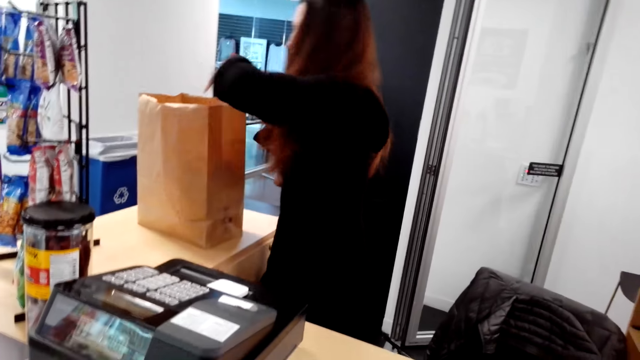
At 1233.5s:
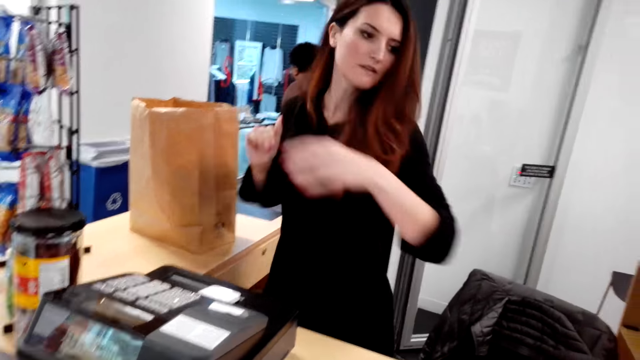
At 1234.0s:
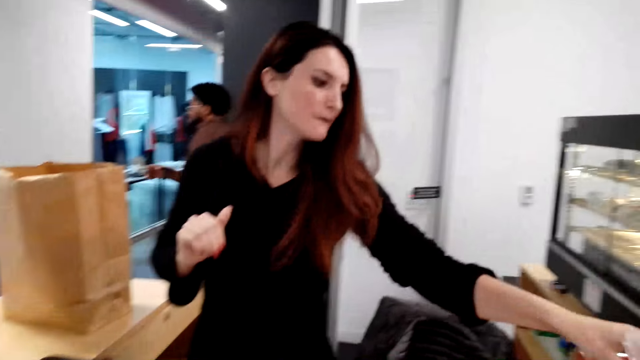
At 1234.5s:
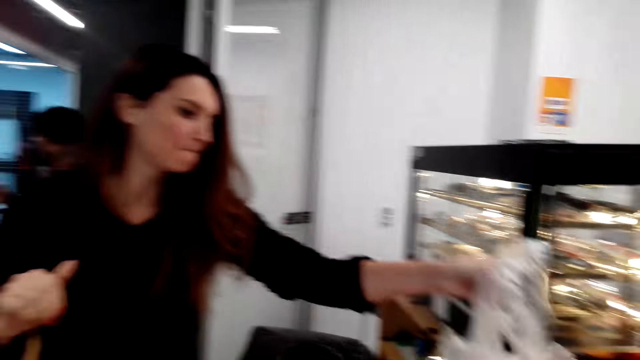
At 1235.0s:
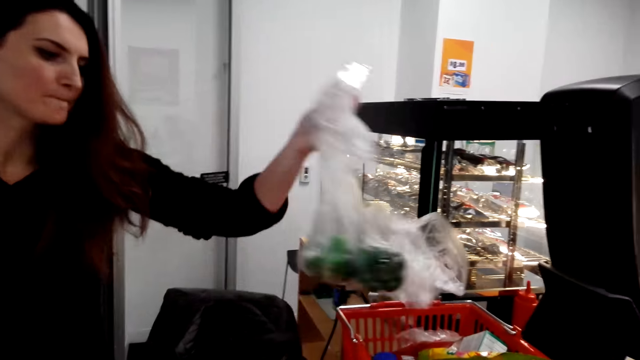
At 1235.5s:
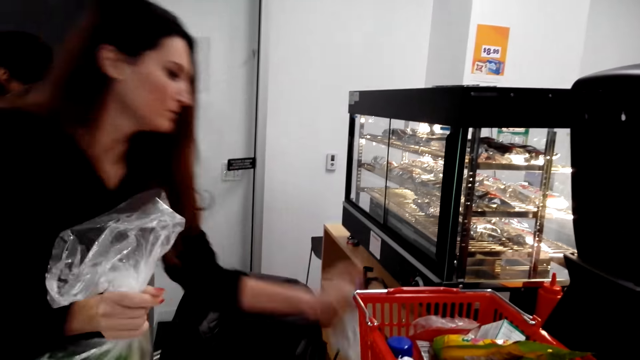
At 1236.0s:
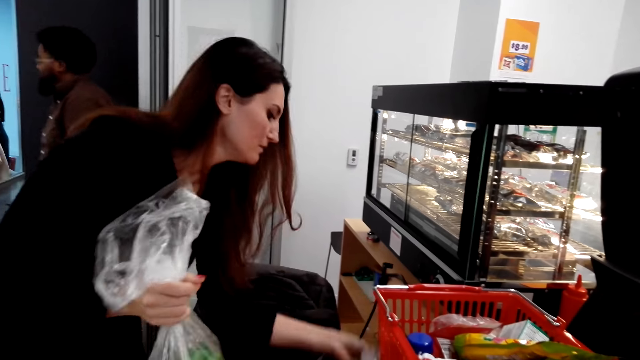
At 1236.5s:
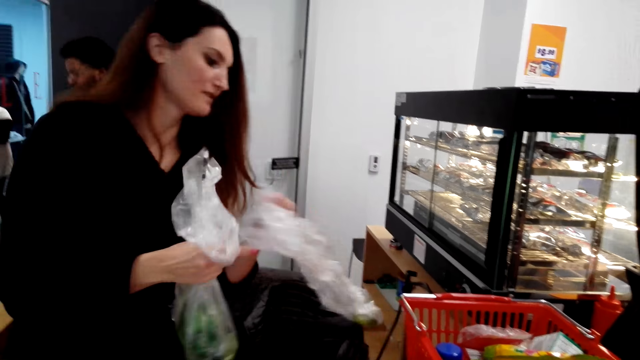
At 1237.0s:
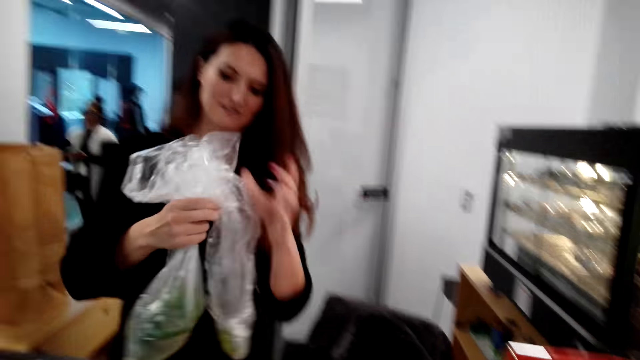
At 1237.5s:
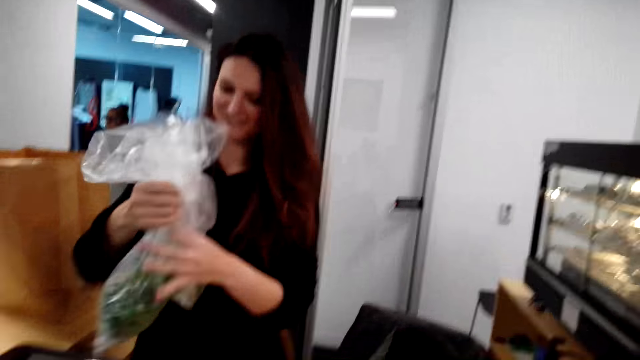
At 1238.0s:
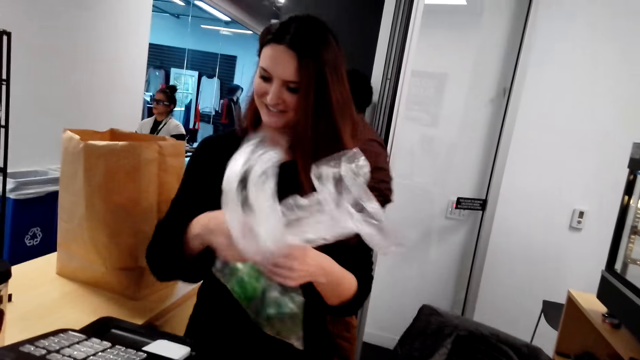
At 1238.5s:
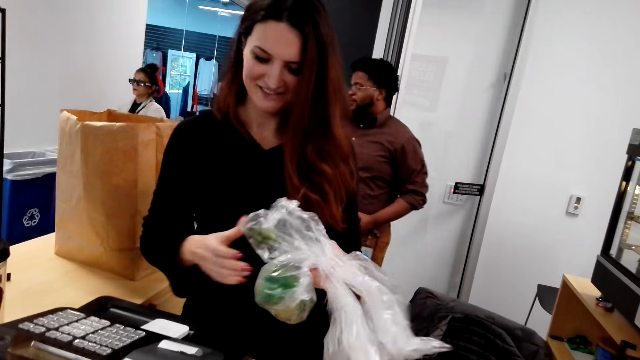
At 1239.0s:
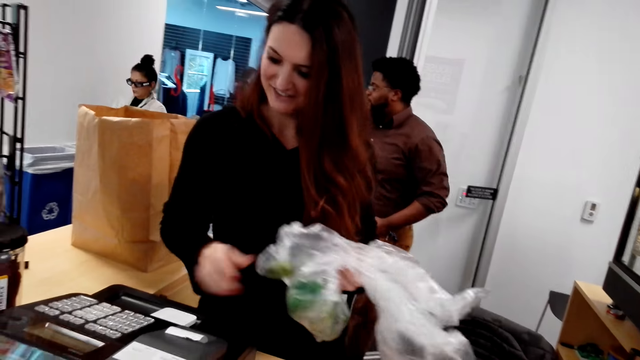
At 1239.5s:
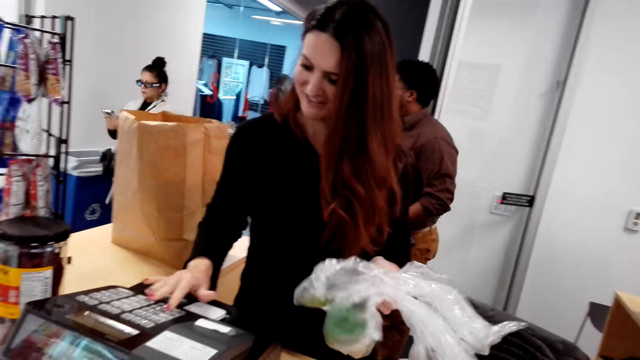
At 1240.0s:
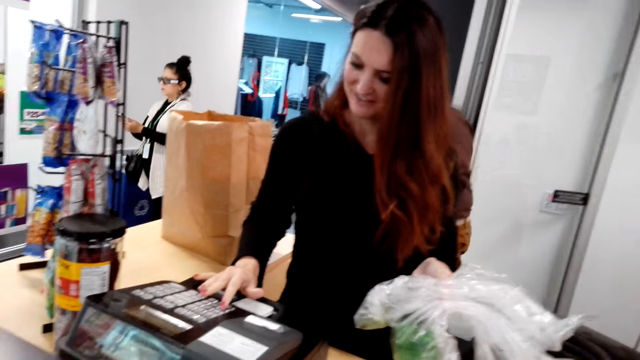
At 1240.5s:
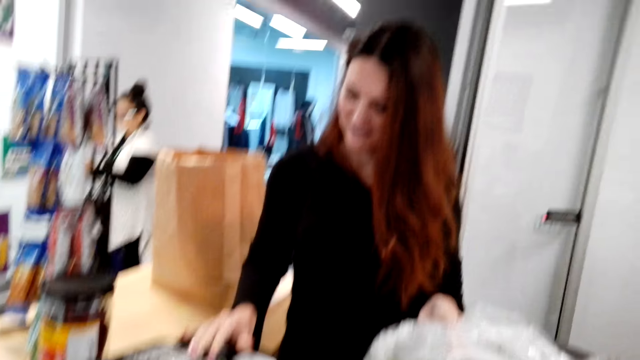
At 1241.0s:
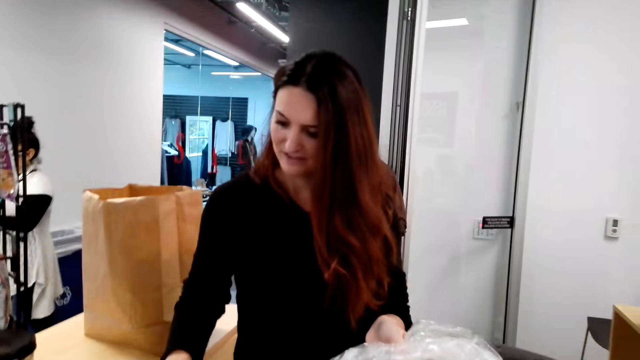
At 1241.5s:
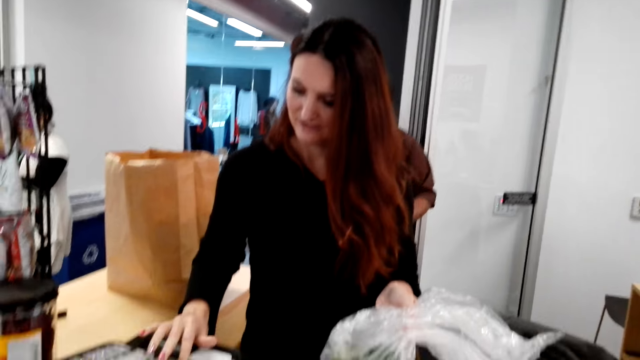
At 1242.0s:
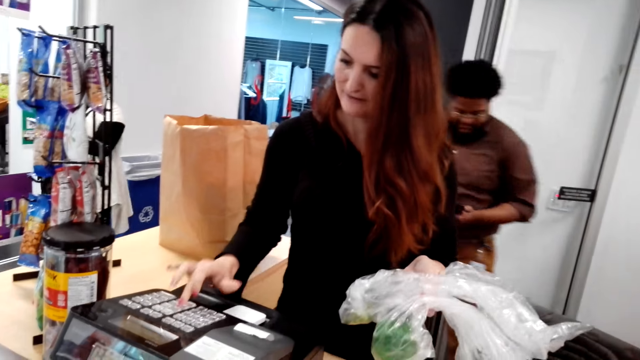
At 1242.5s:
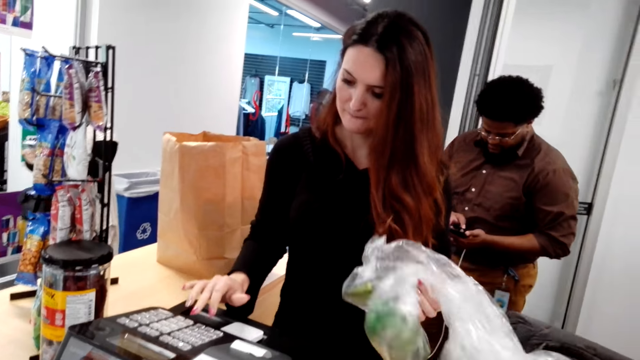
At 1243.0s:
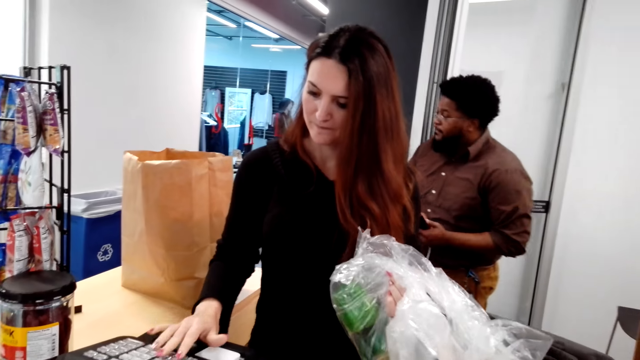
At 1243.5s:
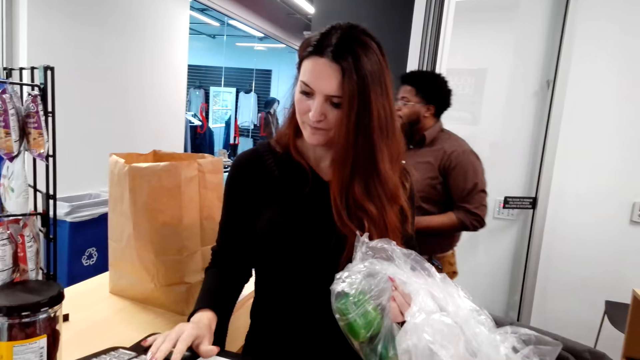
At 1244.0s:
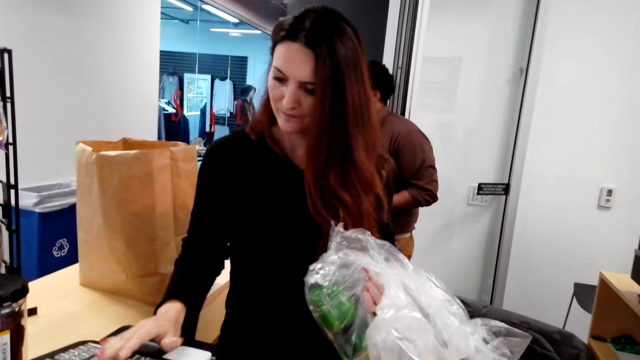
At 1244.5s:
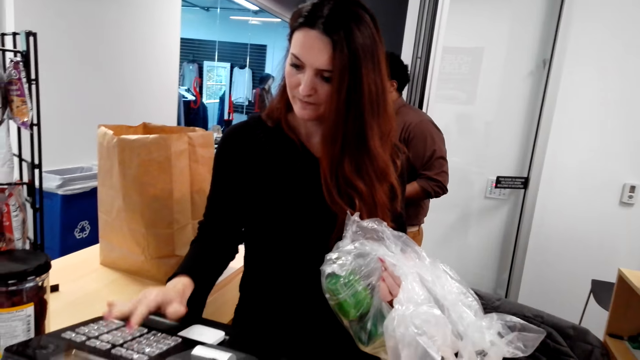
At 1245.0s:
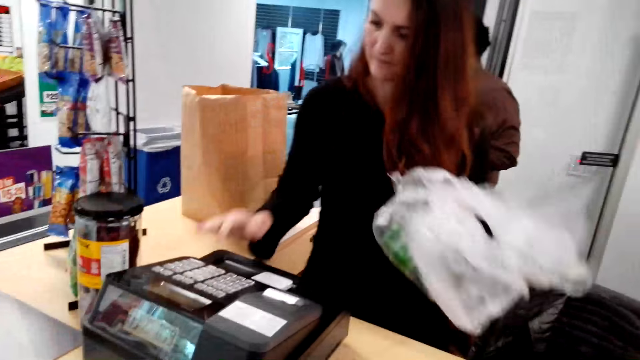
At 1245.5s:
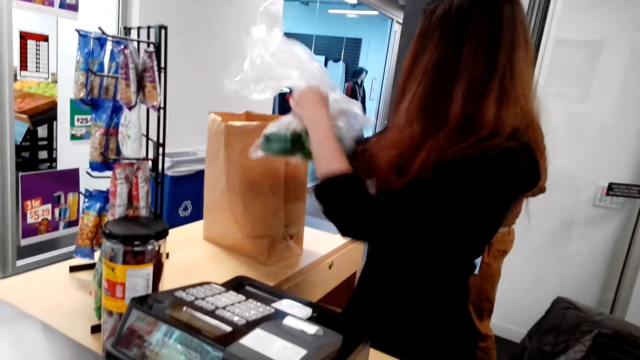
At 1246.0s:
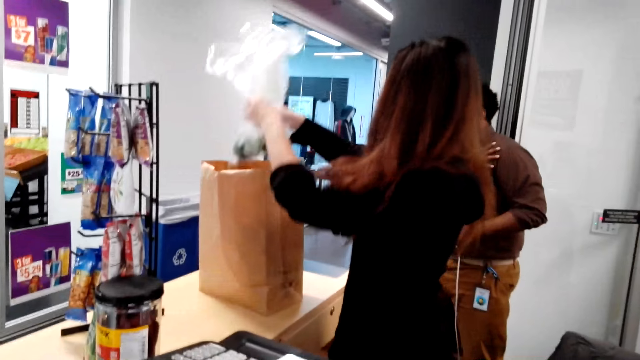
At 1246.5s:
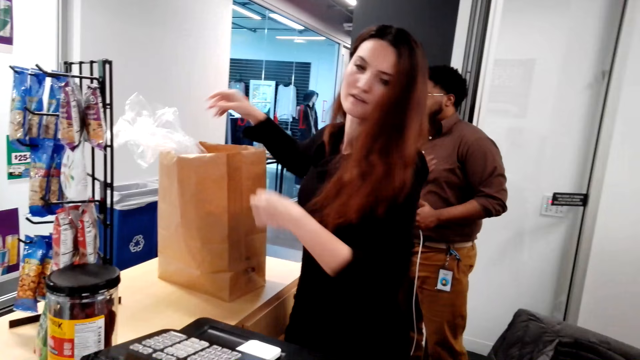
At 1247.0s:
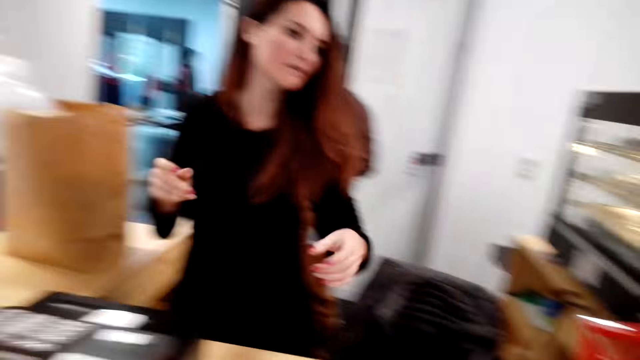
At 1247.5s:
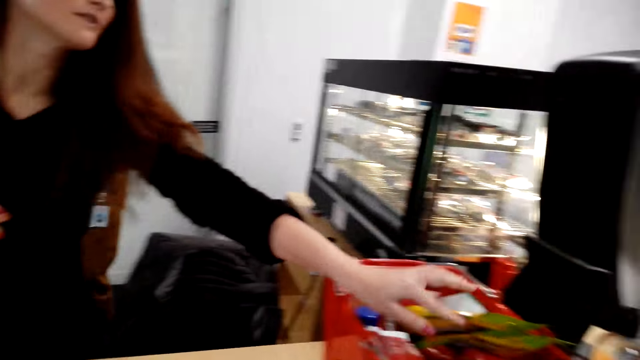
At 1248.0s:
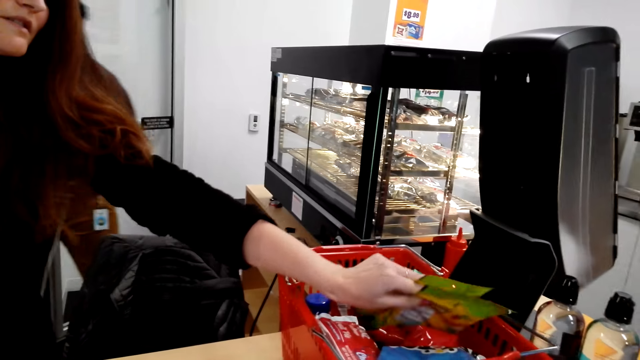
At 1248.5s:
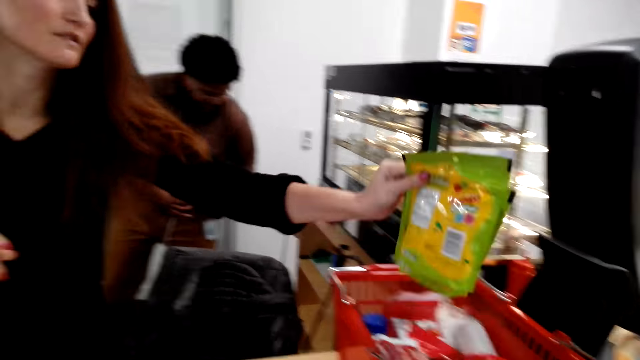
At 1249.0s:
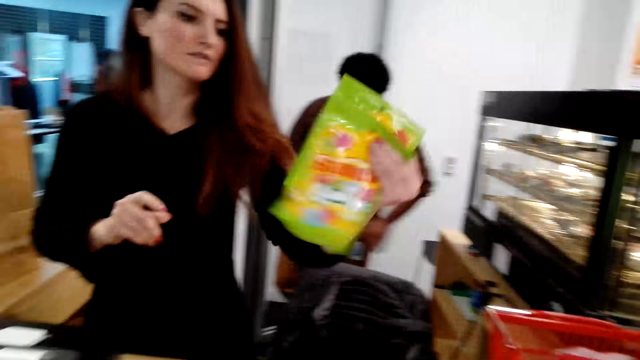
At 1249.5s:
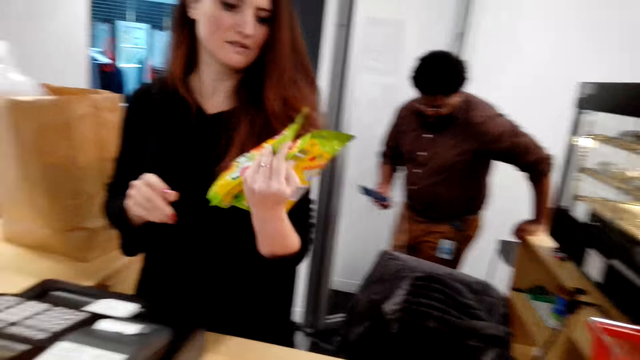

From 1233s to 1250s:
A lady picks up a bag of chilies and capsicums. The lady picks up nylon paper. Another lady walks in the supermarket. A man operates his phone. The first lady presses the cash register, puts the chilies and capsicums and the nylon in the shopping bag, and picks up some packs of something.

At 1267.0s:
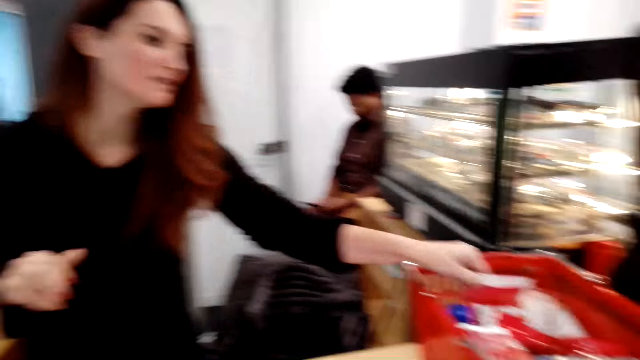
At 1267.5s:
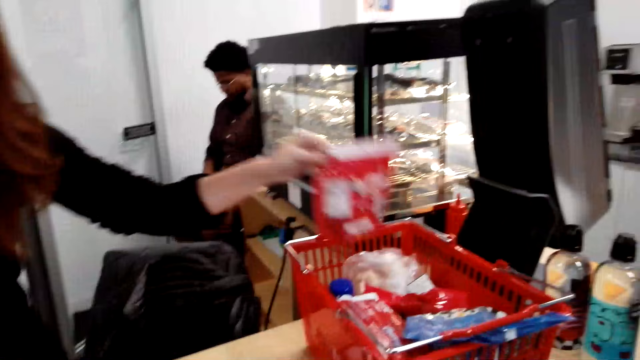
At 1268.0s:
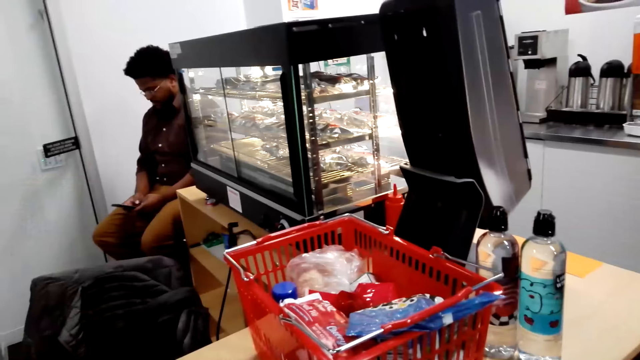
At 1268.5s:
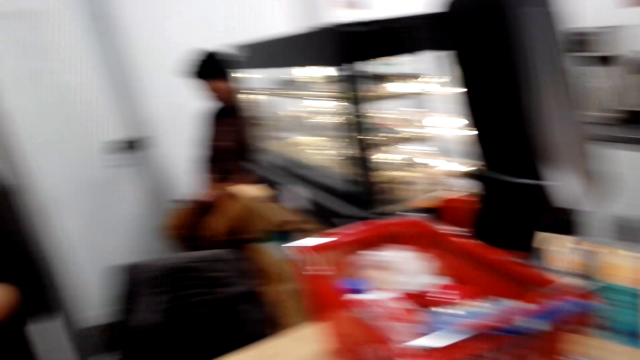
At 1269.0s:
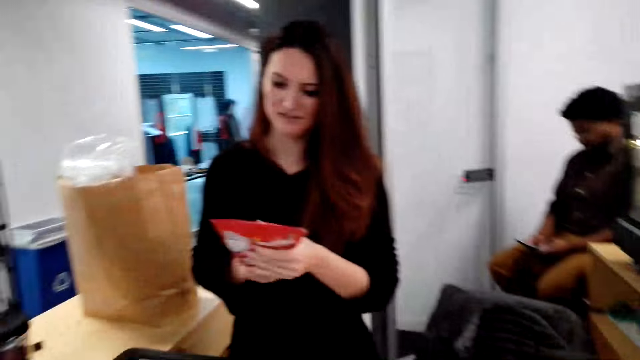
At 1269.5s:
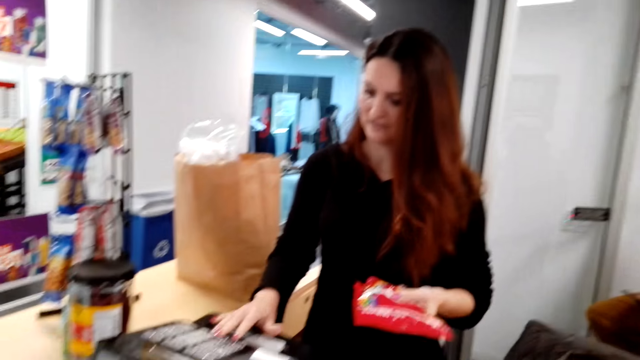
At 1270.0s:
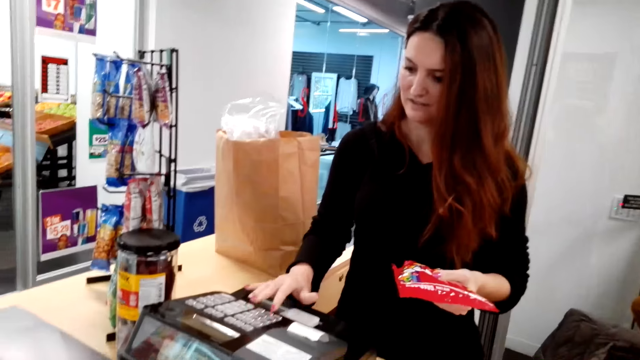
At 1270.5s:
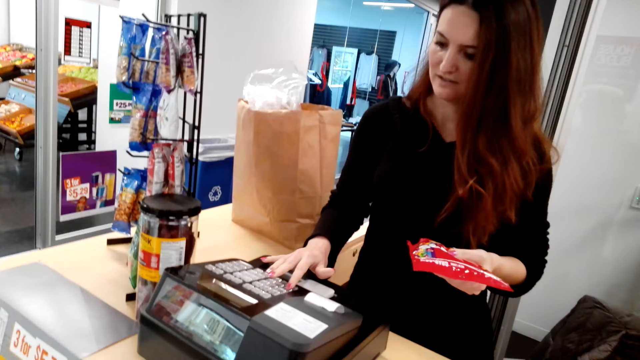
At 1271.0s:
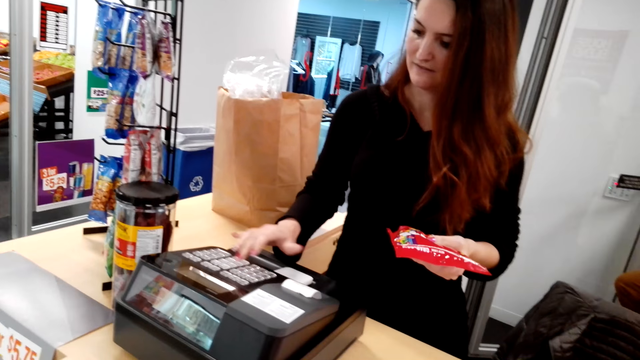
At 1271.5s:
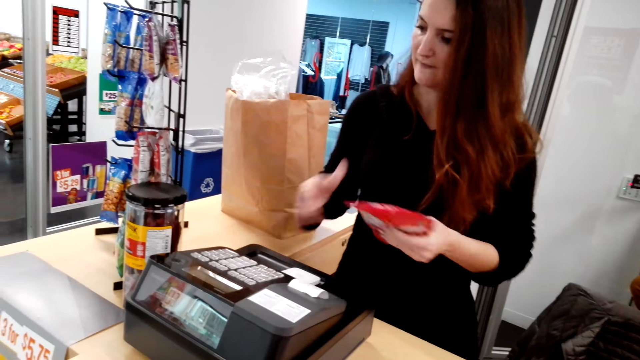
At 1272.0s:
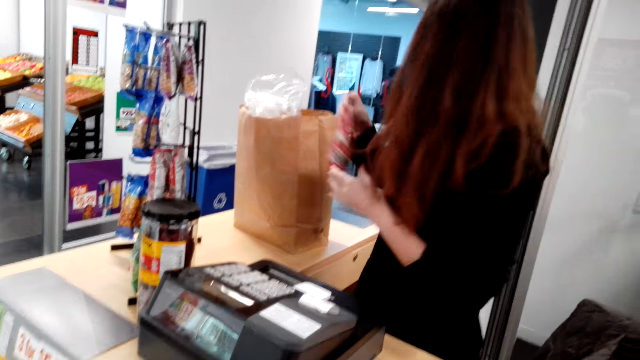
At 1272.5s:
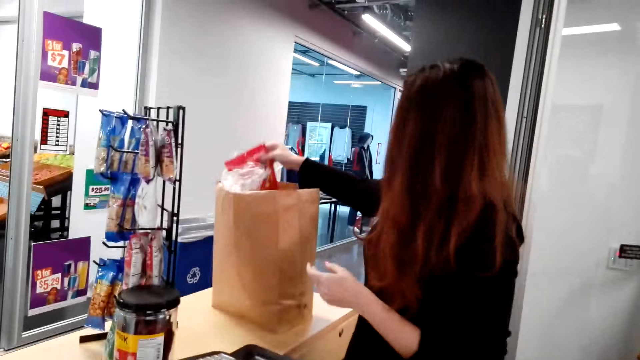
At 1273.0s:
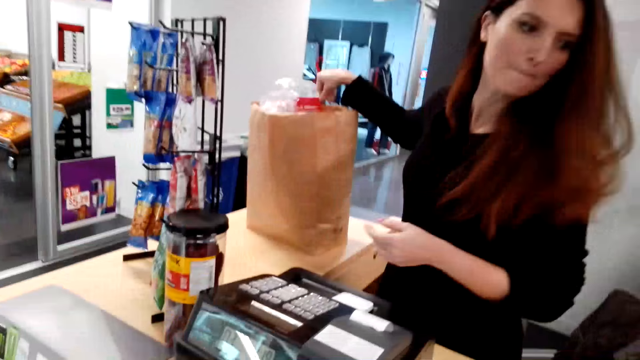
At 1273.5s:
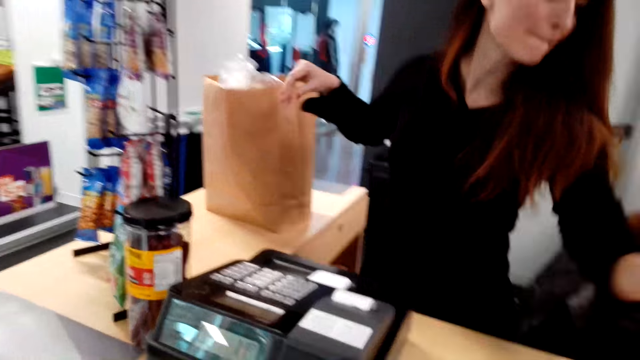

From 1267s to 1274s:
A lady picks up something, presses the cash register, and puts something in the shopping bag.
